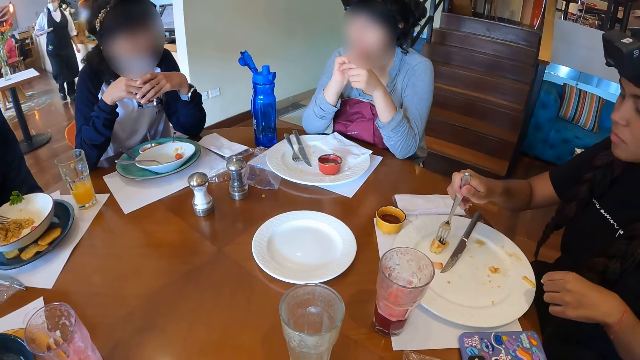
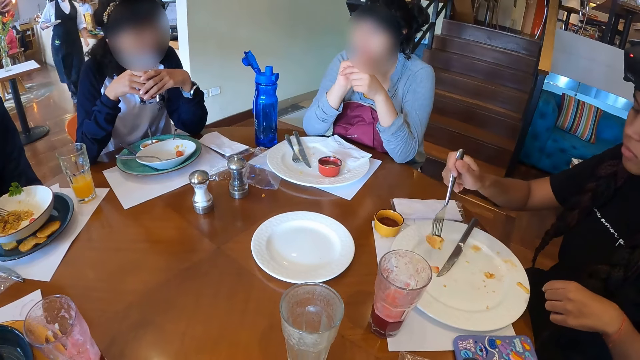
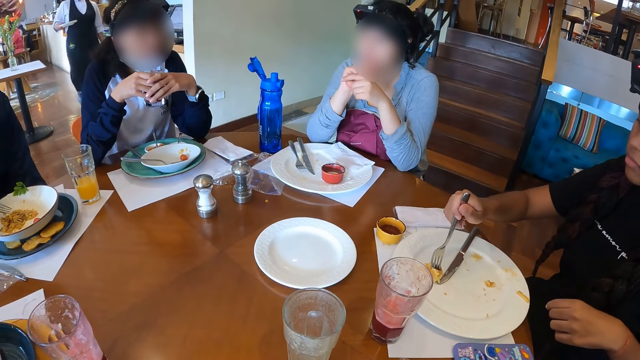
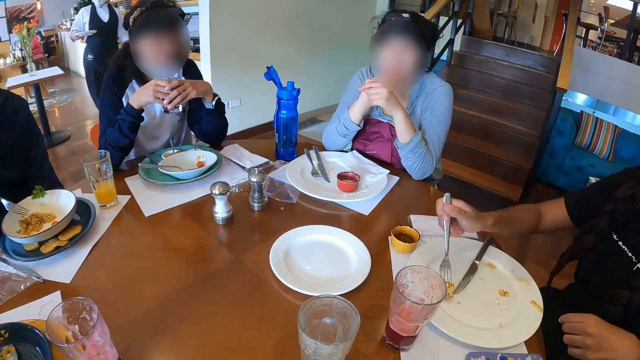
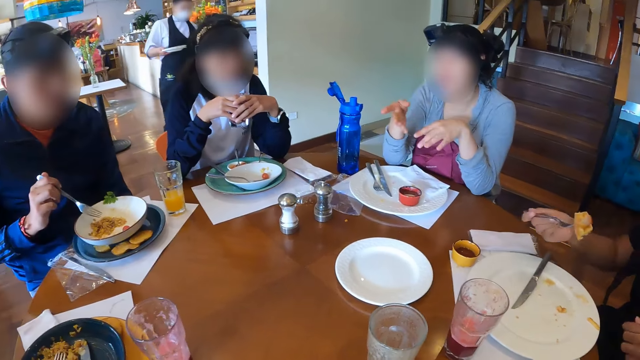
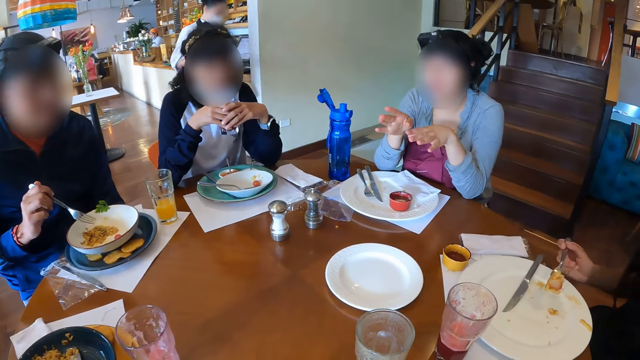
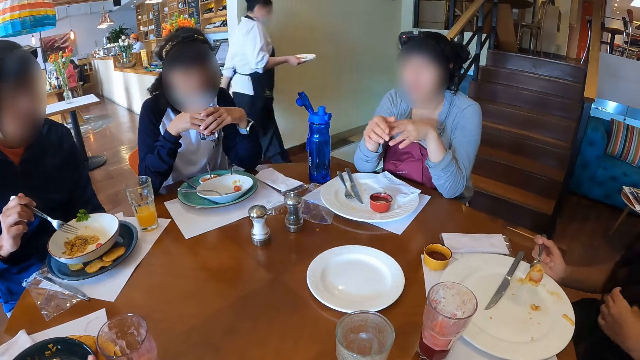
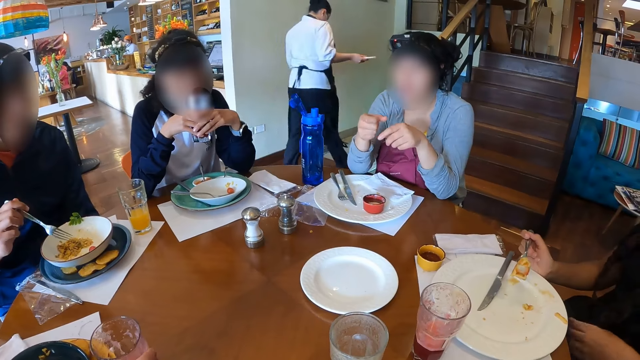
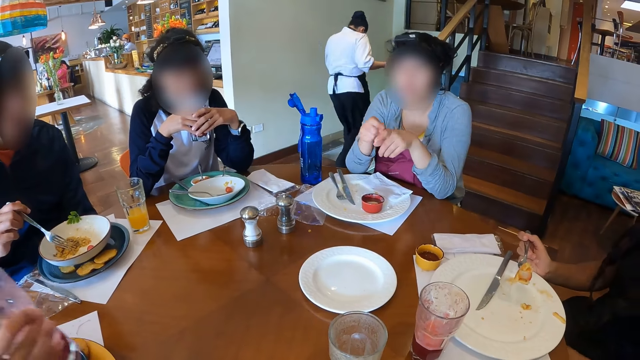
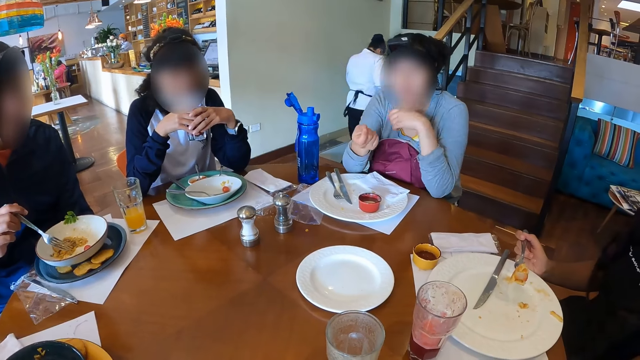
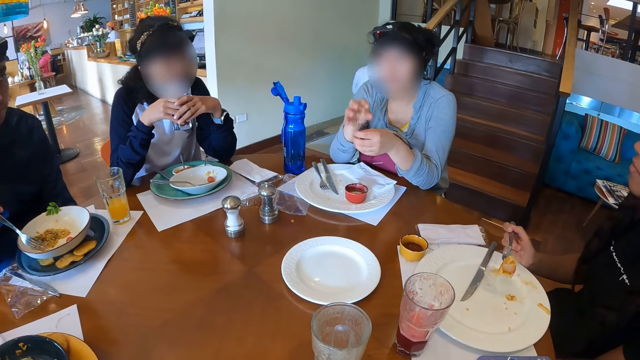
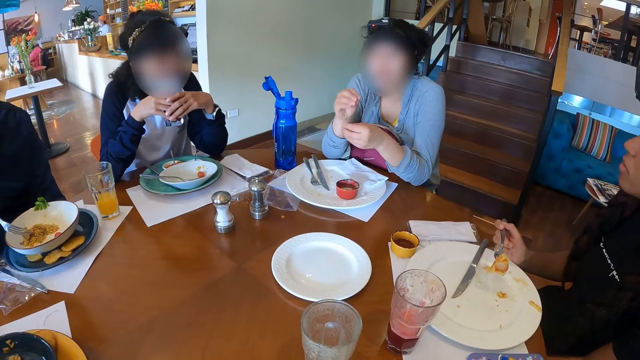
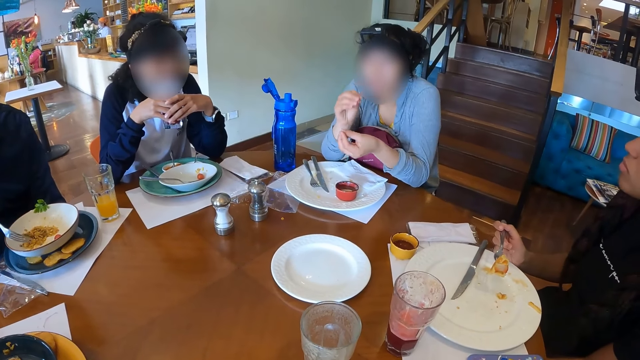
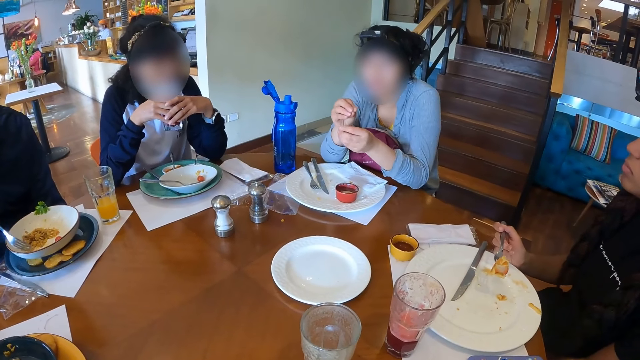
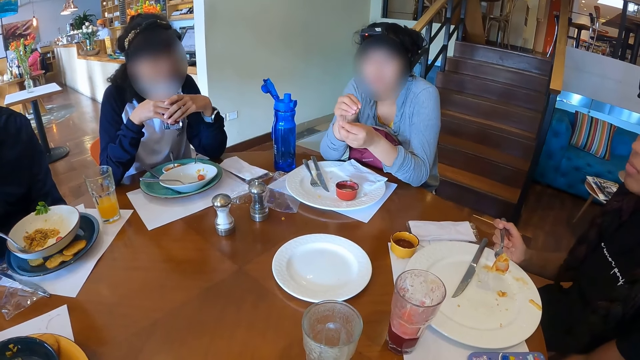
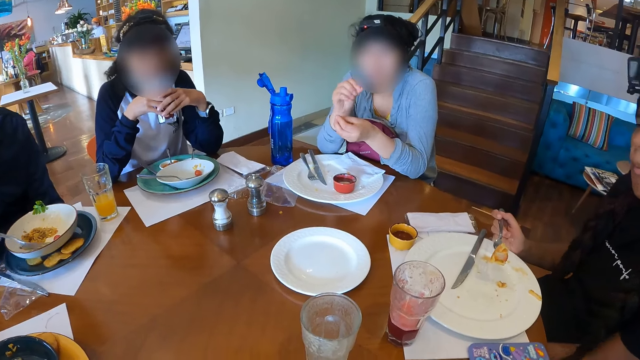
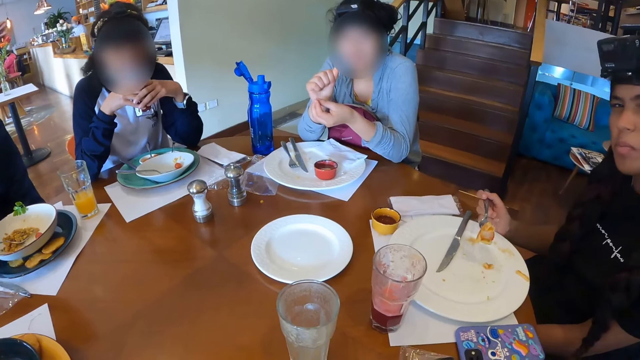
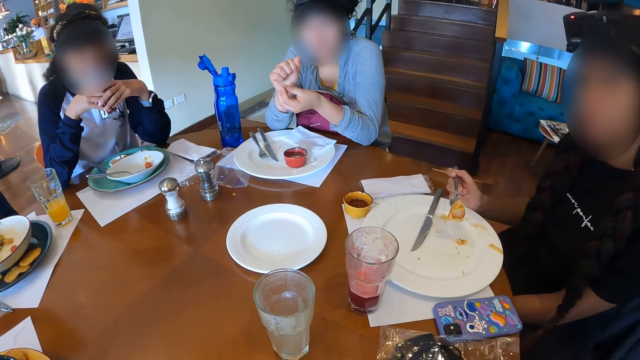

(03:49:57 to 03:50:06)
A woman picks the chilaquiles on the plate with the fork in her right hand. Another woman picks up a glass cup of juice on the table with her right hand. A man packs some machaca from the plate with the fork in his right hand.

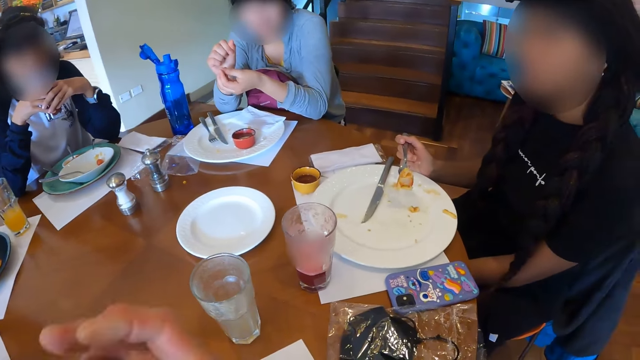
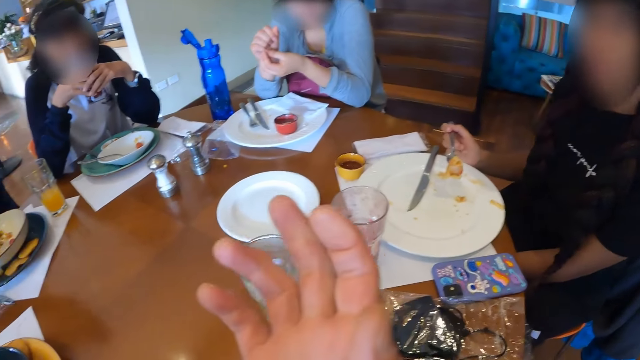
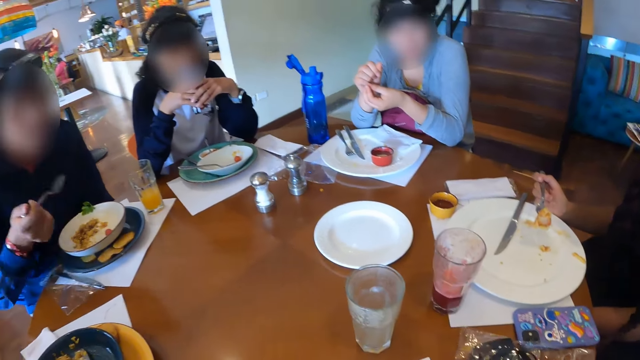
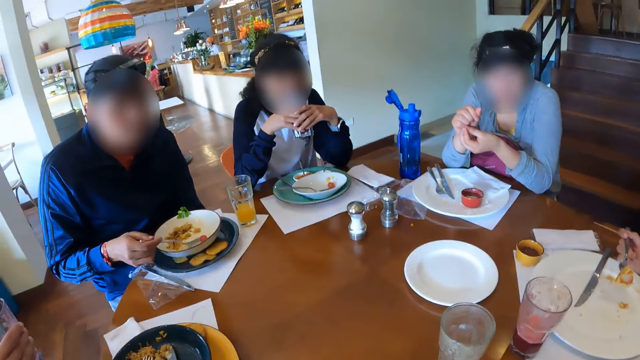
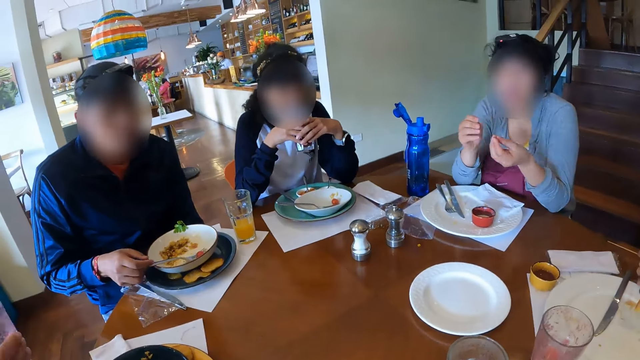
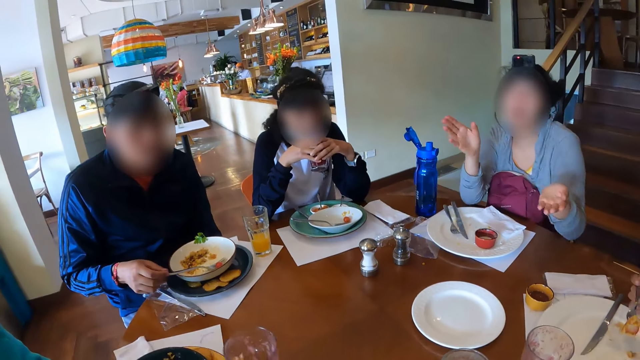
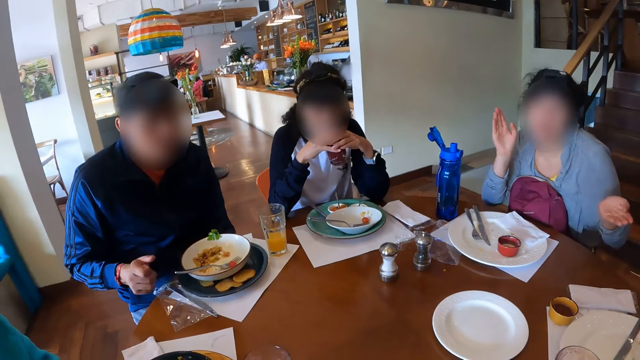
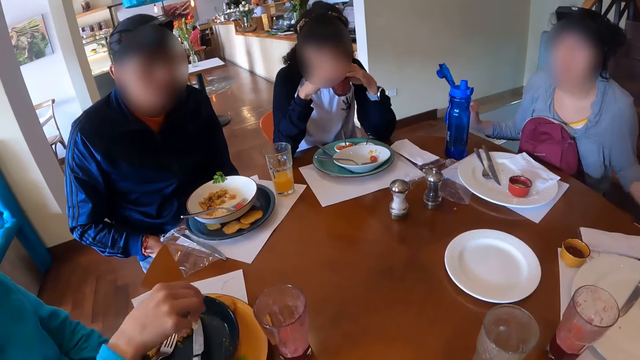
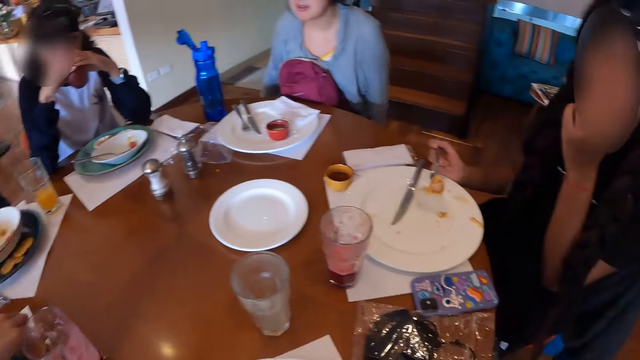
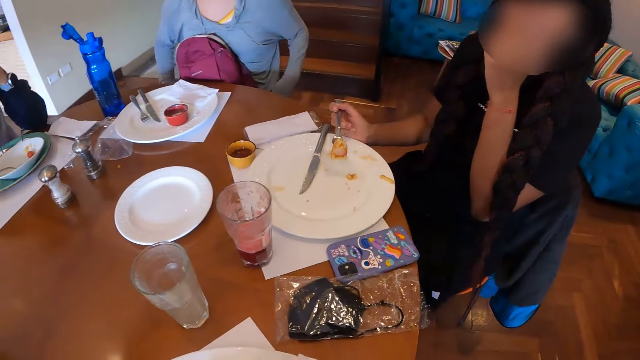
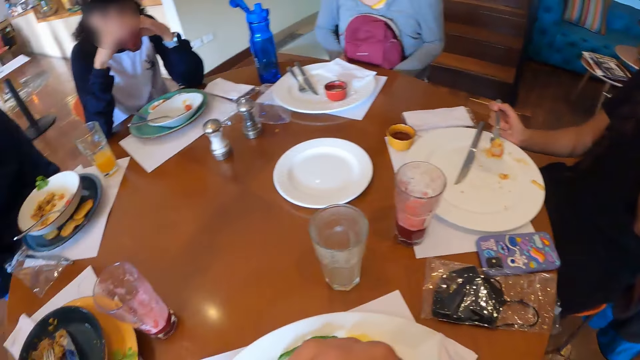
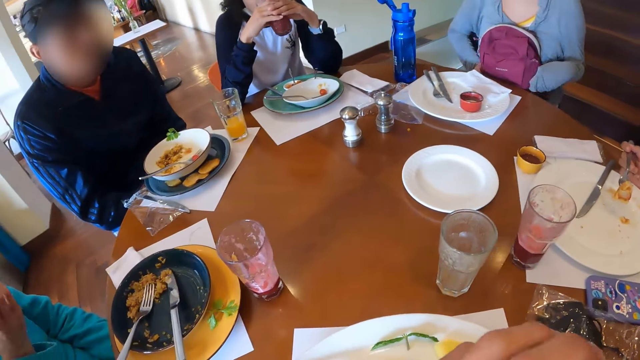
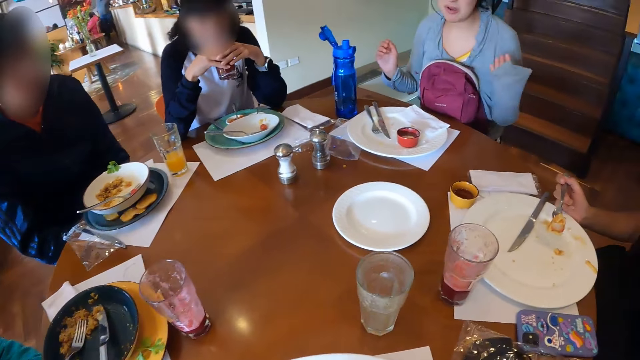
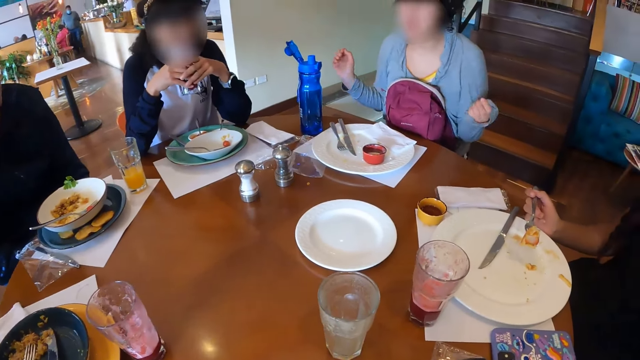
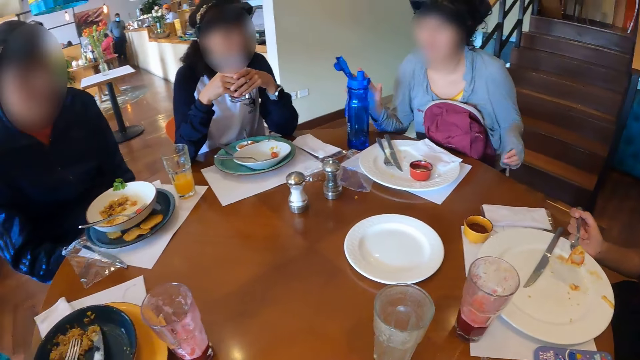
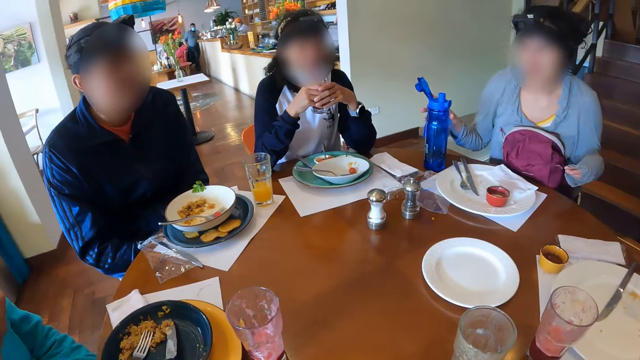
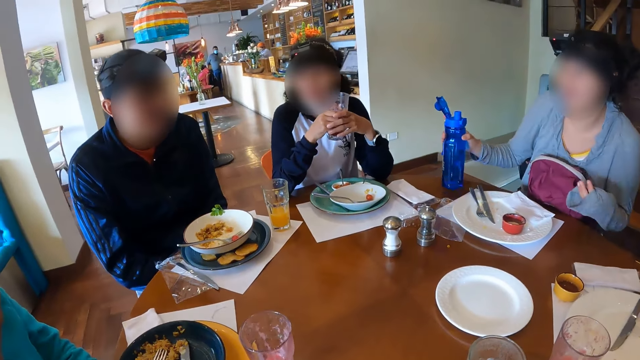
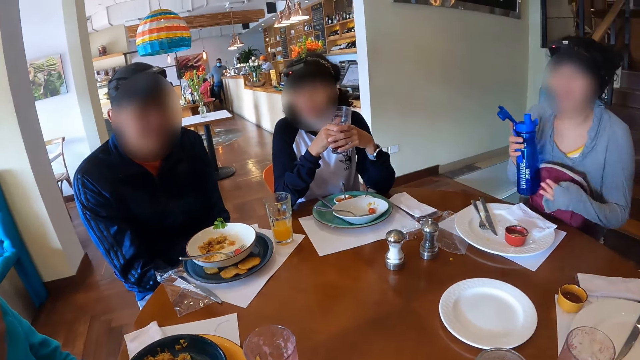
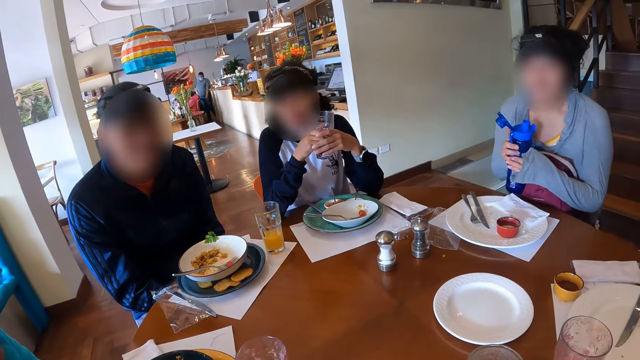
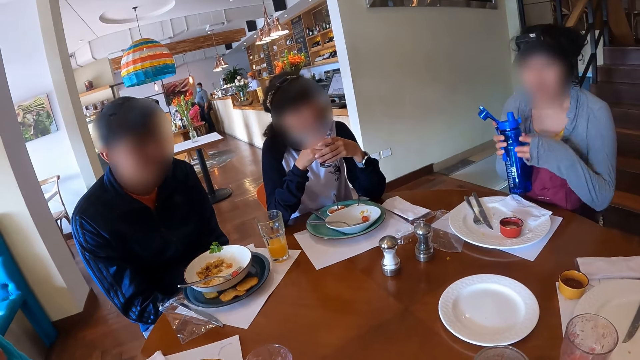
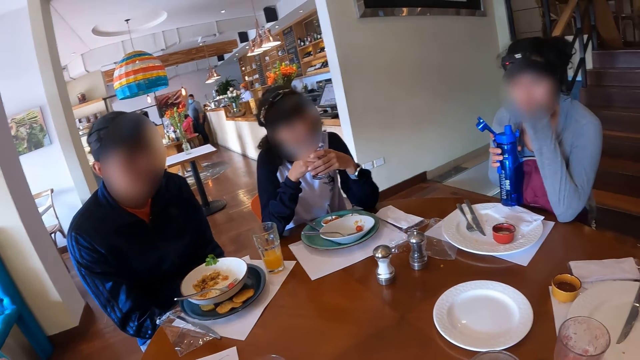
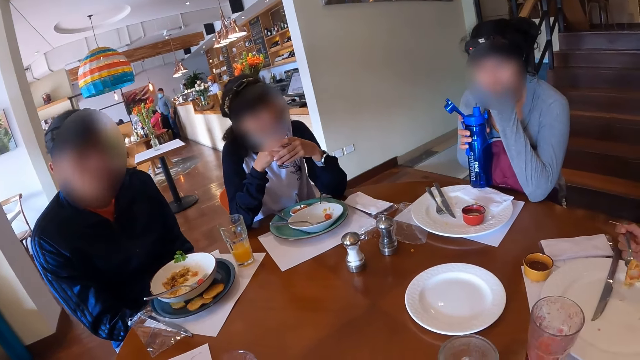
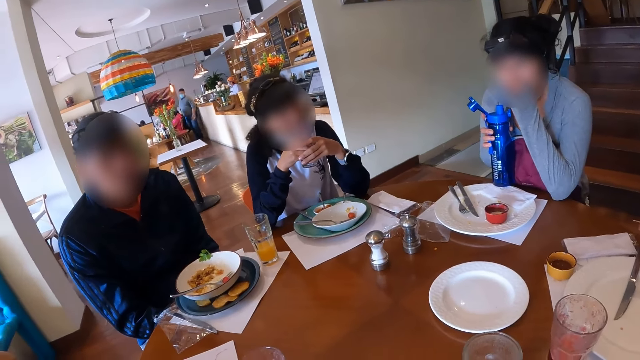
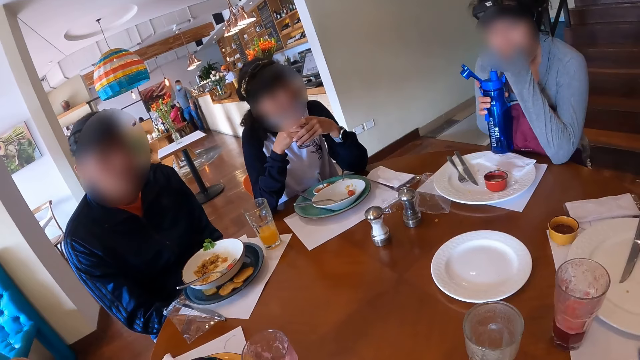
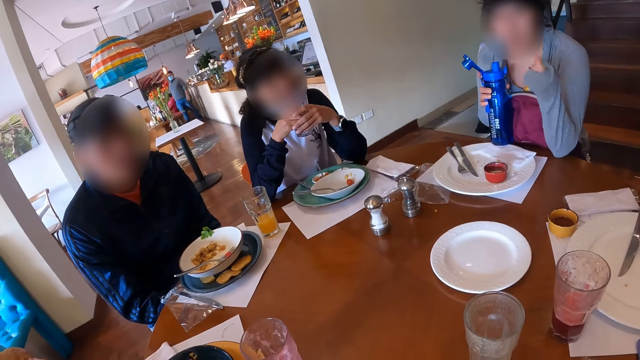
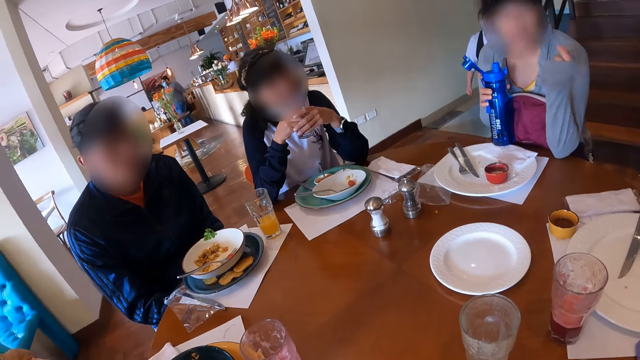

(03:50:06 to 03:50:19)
A man eats the machaca with the fork in his right hand. The camera wearer raises the hand. The man drops the fork in the plate with his right hand. A woman drops the glass cup of juice on the table with her right hand. Another woman drinks juice from the glass cup of juice in her hands. A third woman adjusts a bag on her lap with her hands. The camera wearer looks around. The third woman picks up the water bottle on the table with her right hand.
